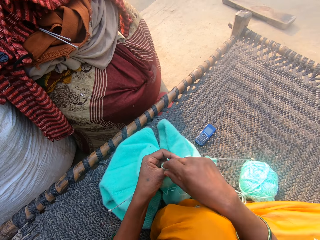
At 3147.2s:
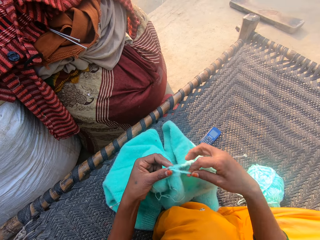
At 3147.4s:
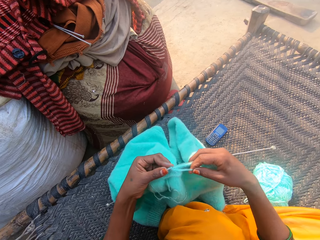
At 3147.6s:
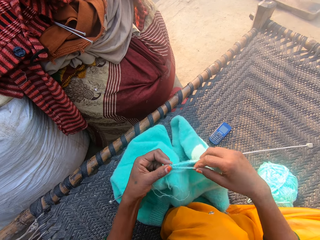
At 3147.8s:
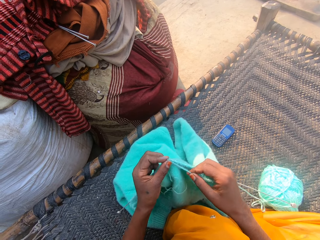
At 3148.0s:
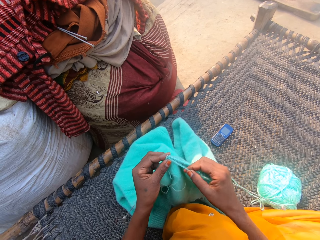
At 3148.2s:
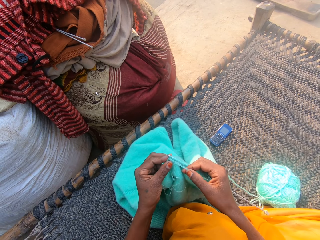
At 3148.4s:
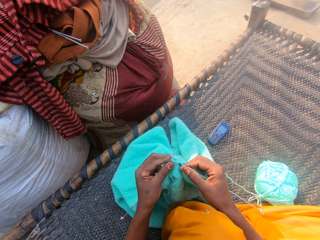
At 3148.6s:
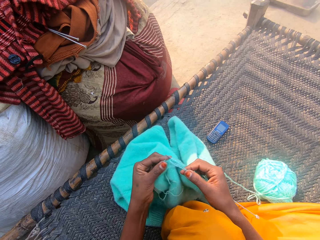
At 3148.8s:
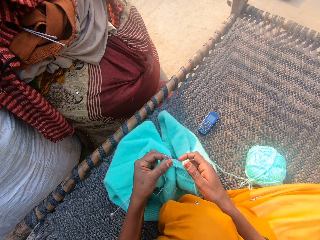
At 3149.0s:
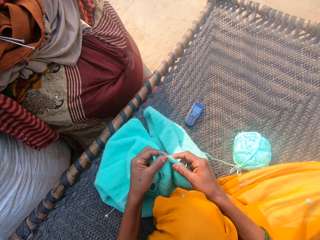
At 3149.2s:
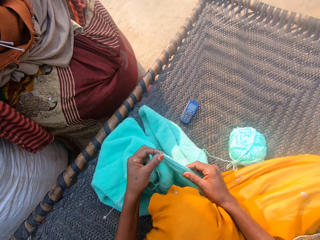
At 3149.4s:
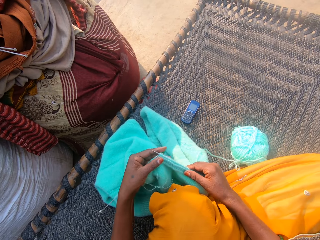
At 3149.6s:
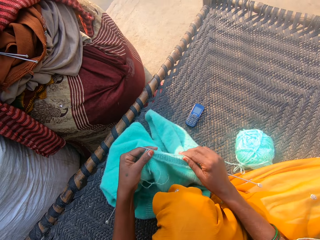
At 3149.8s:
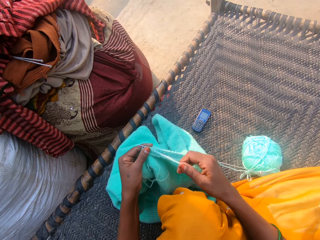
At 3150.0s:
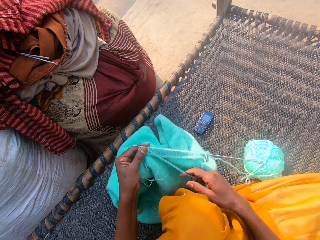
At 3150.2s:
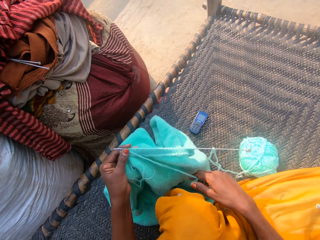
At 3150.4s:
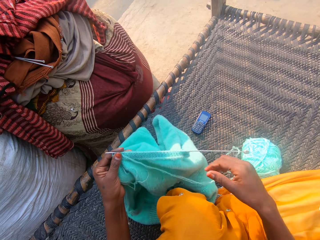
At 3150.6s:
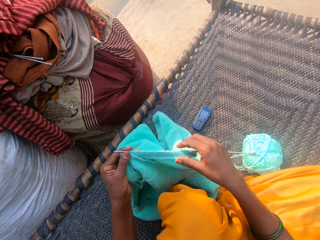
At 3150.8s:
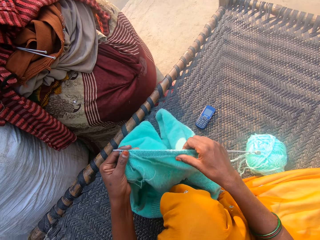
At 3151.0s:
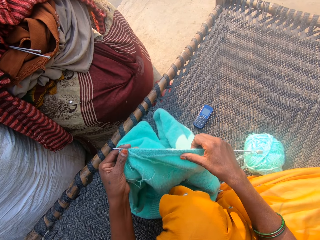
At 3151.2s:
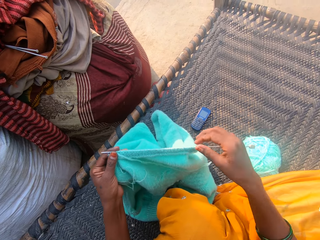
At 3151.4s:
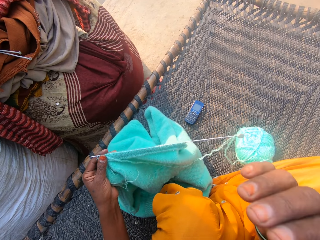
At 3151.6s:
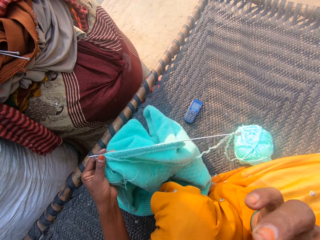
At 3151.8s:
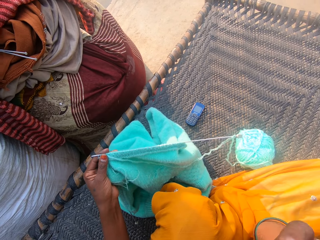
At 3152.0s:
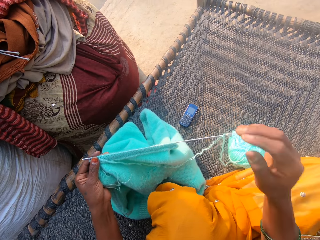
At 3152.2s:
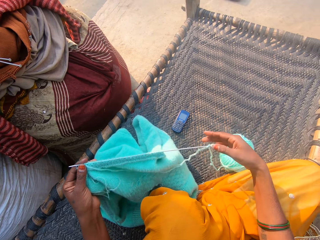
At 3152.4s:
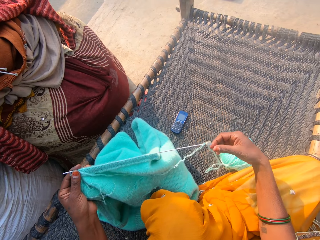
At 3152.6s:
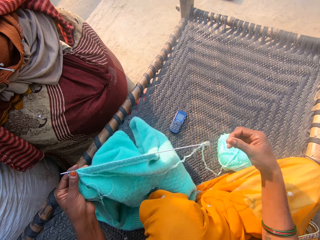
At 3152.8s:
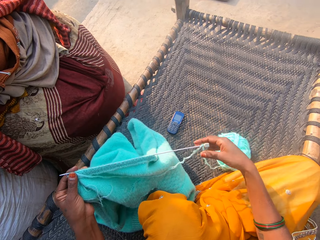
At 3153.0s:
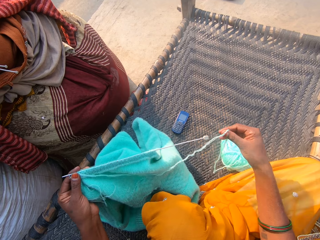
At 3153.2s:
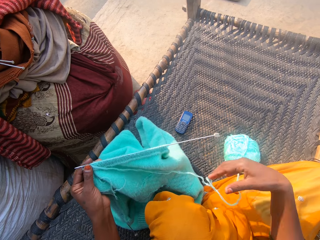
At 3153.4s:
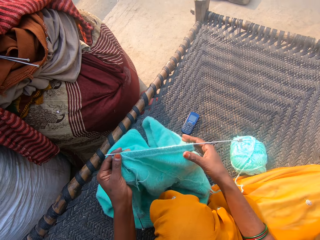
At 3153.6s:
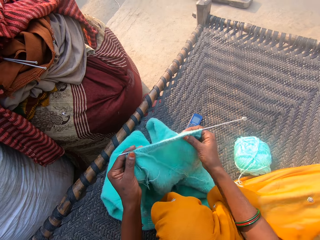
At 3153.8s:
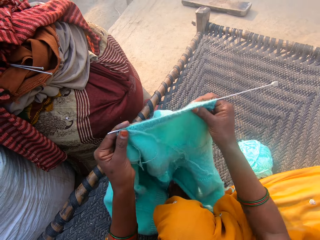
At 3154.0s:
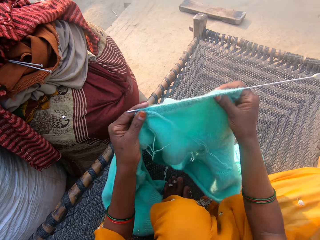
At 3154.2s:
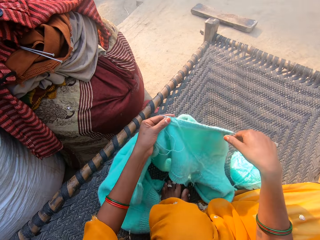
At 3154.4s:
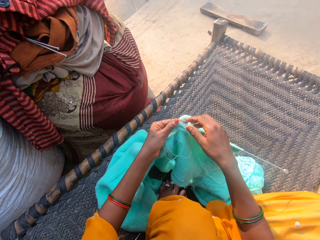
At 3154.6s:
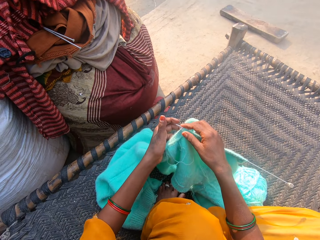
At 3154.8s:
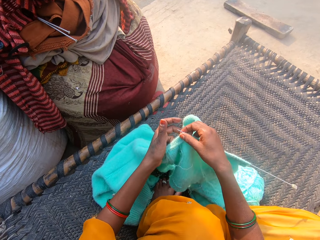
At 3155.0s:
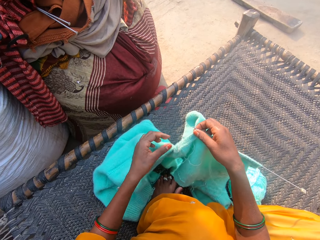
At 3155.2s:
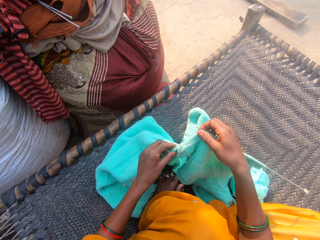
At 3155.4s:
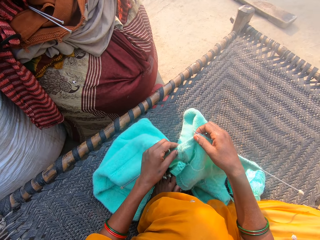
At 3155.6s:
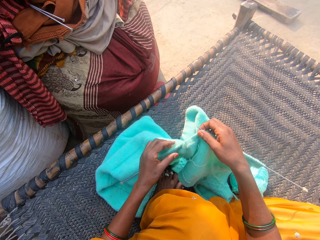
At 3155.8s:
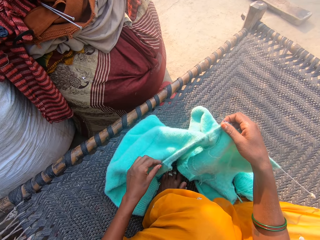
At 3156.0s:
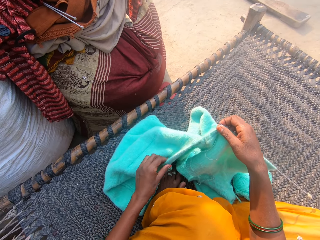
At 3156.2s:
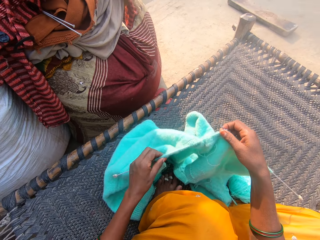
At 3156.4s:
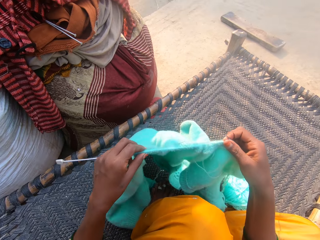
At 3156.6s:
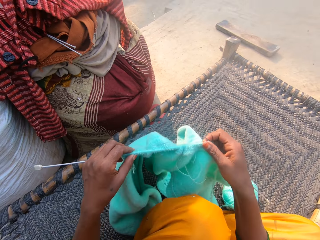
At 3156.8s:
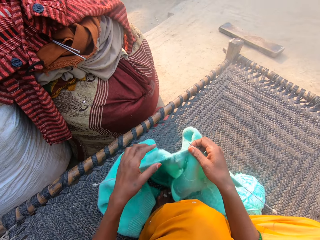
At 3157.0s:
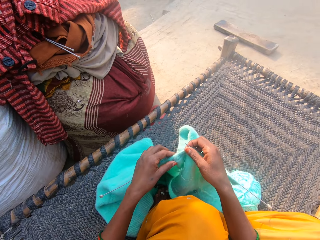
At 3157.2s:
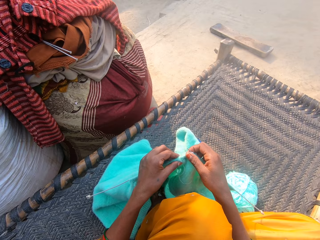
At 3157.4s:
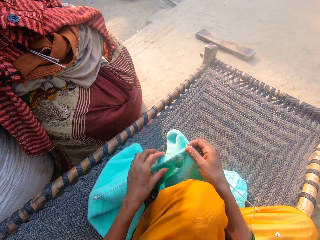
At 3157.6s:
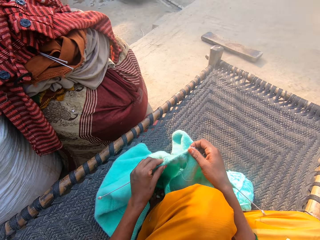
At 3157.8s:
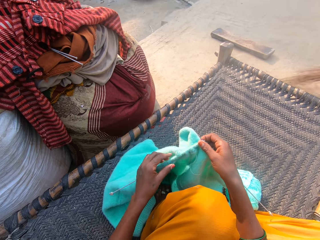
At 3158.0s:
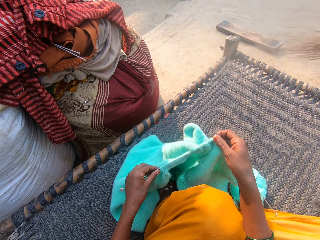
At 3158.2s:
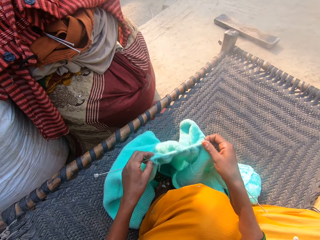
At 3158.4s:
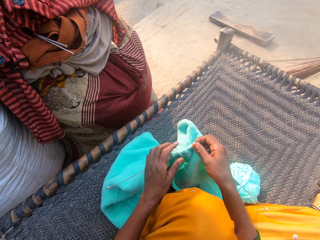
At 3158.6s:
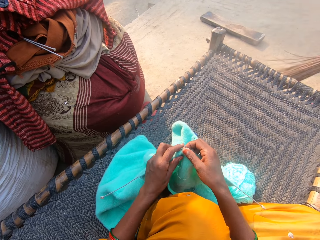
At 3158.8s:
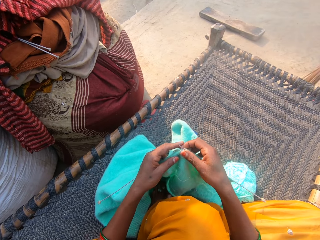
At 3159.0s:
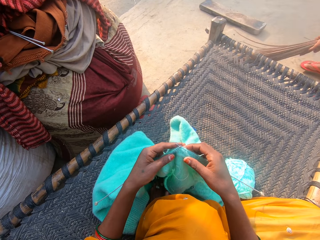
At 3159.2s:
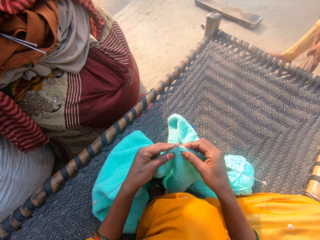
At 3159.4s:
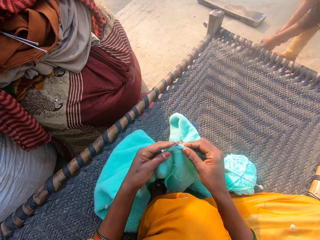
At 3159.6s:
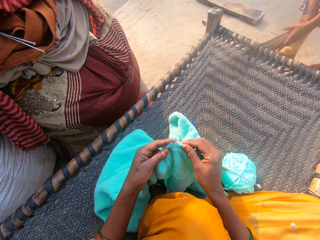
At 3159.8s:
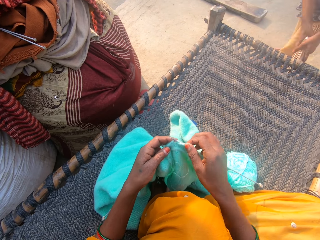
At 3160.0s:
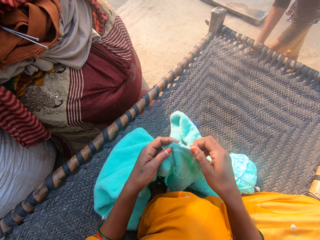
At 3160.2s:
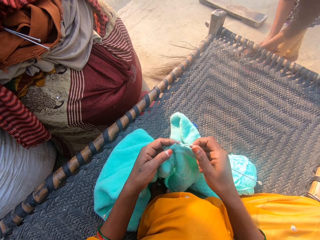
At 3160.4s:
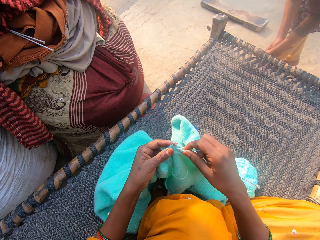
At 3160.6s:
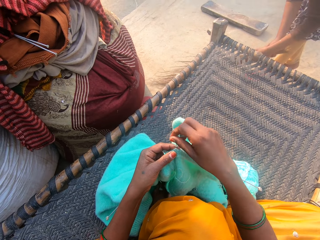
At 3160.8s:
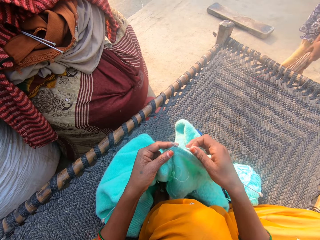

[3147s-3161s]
The camera wearer adjusts the cloth on the needle with her right hand. She touches a fabric. She adjusts the wool with her right hand. She pulls a string. She adjusts the cloth on the needle with her right hand. She touches the fabric. She raises her hand and touches her face with her right hand. She adjusts the wool with her right hand. She touches the string. She adjusts the cloth. She raises the fabric and drops the fabric. She adjusts the cloth on the needle with her left hand. She touches the fabric, raises the fabric, drops the fabric and touches the fabric. The boy sweeps the floor with the broom. The camera wearer weaves the fabric.

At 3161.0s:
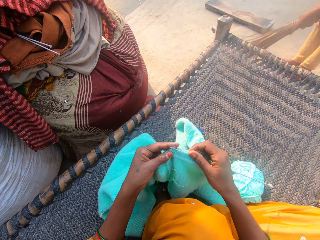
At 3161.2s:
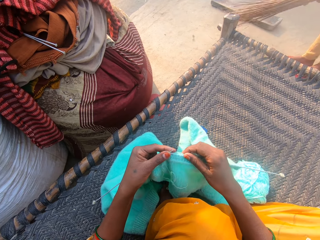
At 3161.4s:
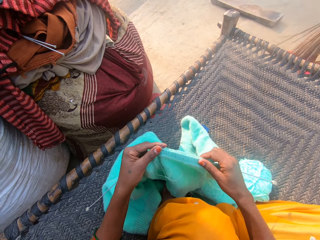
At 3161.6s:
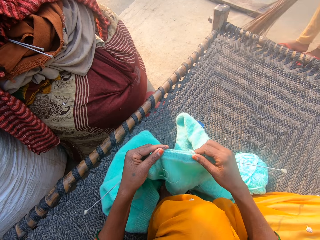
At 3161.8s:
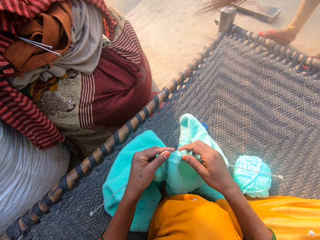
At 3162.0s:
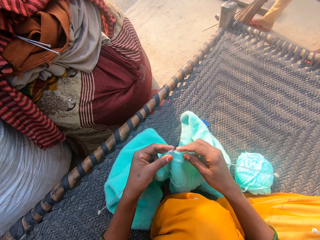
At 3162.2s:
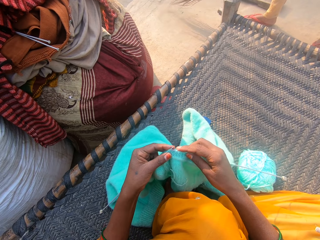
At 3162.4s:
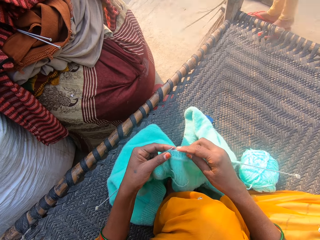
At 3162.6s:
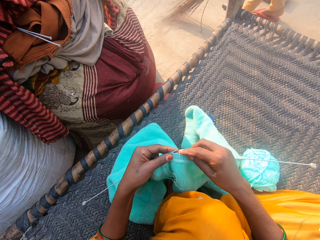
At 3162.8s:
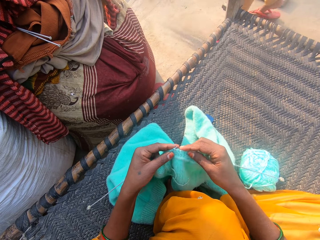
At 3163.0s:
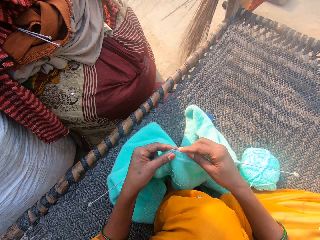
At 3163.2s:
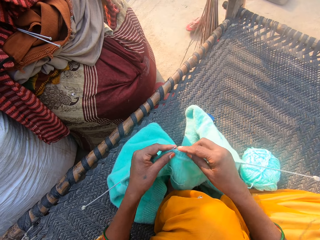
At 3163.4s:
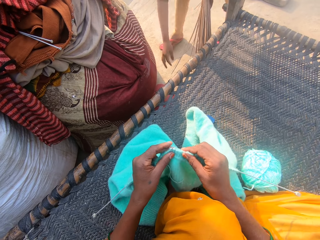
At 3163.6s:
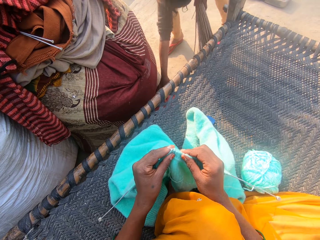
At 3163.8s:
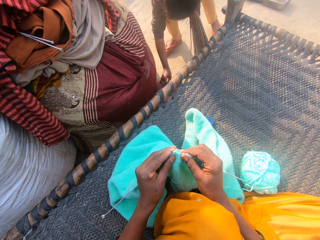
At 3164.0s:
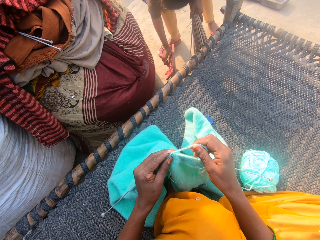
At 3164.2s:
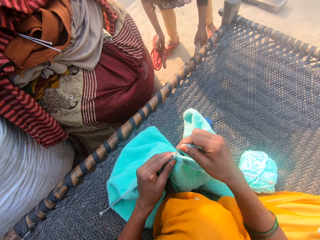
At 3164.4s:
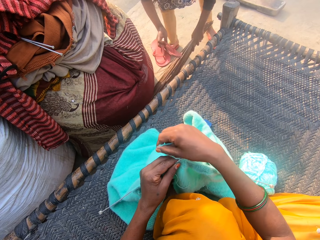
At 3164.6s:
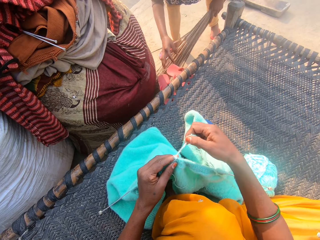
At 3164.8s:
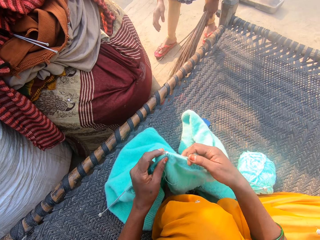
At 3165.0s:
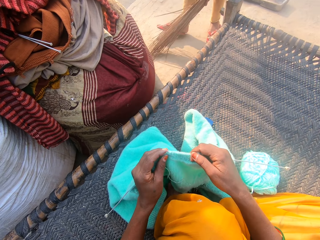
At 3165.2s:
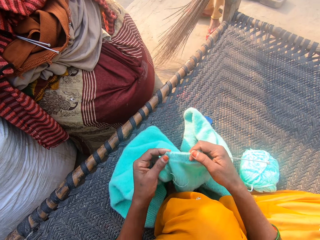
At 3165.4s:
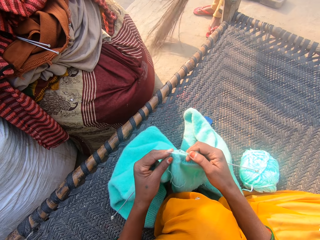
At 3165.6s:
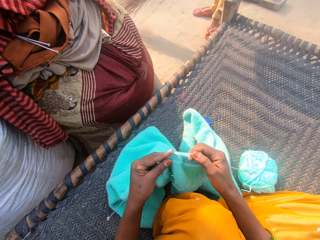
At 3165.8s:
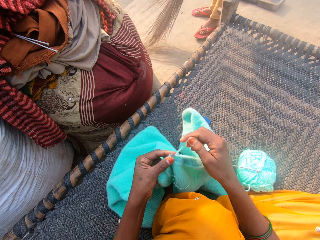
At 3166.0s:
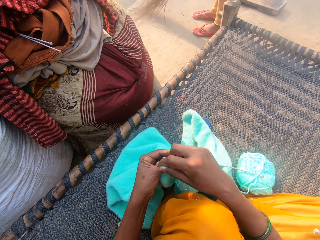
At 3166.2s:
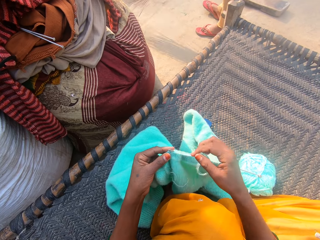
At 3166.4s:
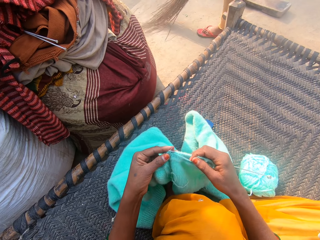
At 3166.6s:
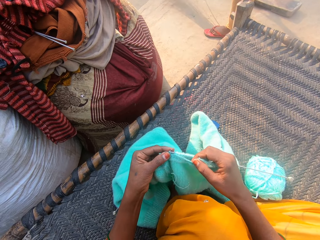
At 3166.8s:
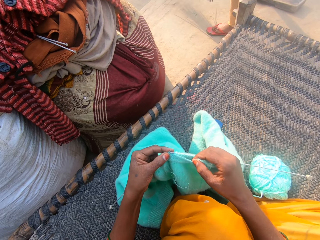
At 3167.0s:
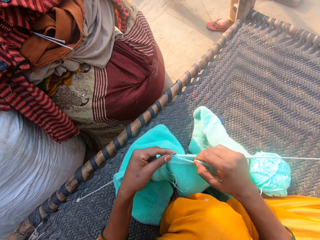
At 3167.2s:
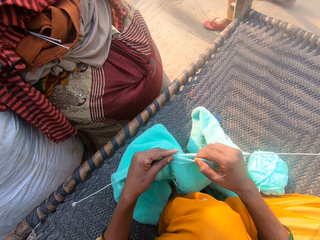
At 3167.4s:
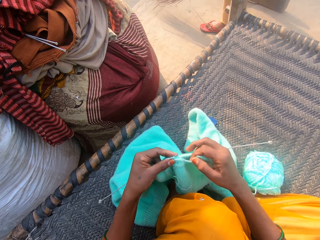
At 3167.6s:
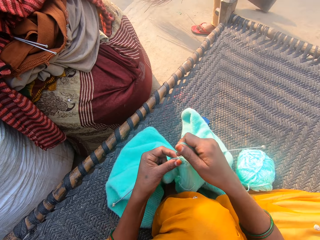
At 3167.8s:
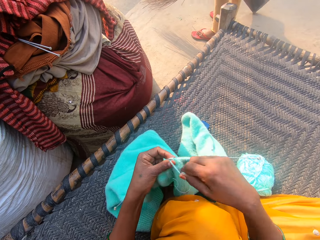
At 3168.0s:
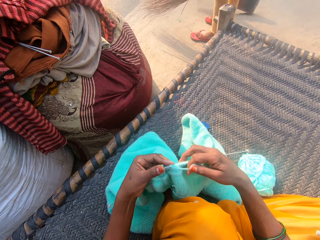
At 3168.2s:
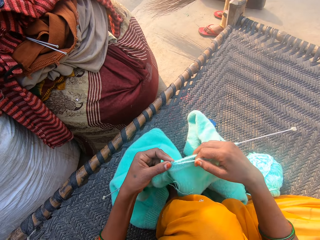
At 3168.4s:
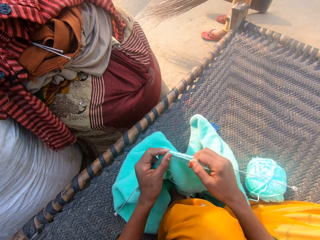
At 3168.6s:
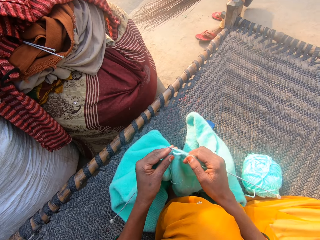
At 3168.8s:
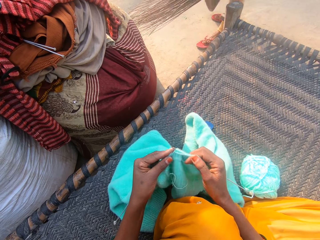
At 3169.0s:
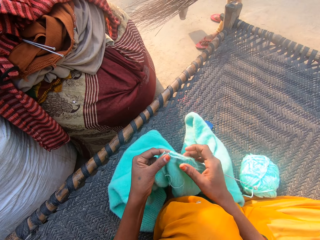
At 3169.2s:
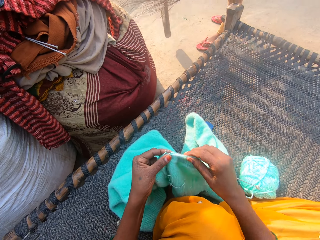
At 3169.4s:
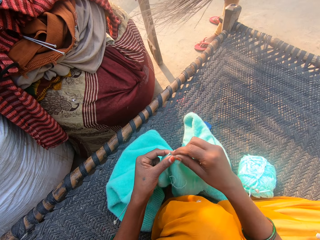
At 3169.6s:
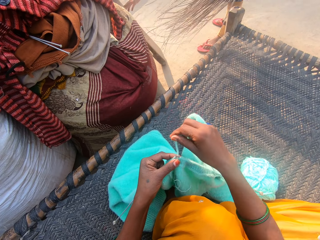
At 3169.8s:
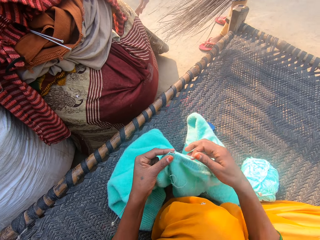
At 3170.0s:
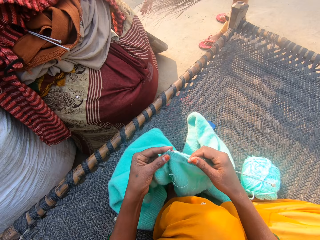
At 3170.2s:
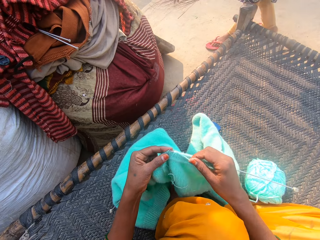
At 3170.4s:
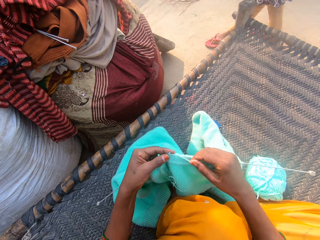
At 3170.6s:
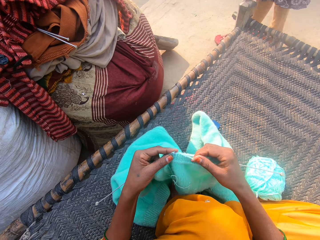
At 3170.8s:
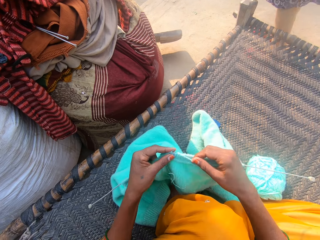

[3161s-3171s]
The camera wearer knits the cloth with the needles and the wool. She adjusts the cloth on the needle with her right hand. She touches the fabric. She knits the cloth with the needles and the wool. The boy picks up a pair of slippers from the floor with his right hand. The boy sweeps the floor with the broom and drops the slippers on the floor. The boy picks up a piece of wood from the floor with his right hand. The boy hits the piece of wood on the floor and places the wood by a sack.
